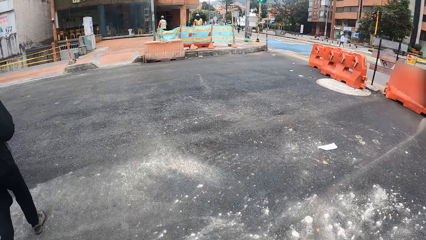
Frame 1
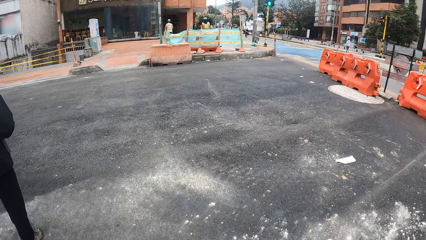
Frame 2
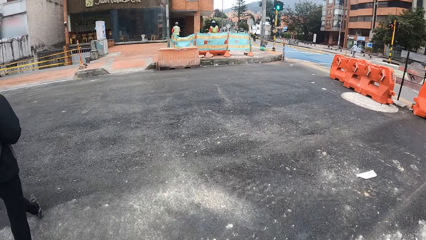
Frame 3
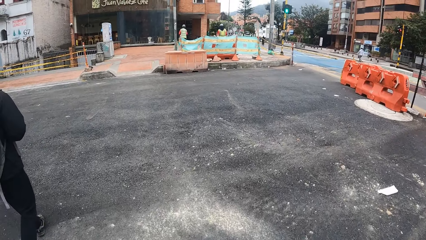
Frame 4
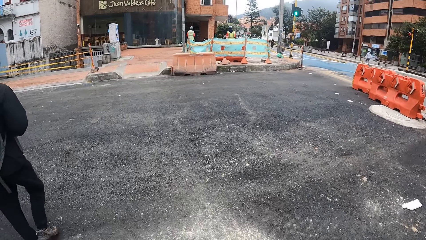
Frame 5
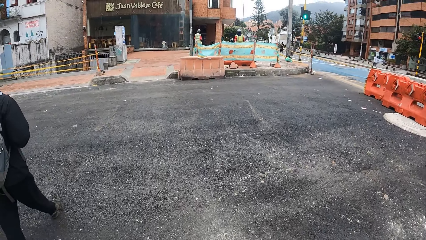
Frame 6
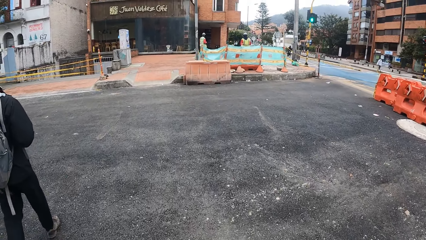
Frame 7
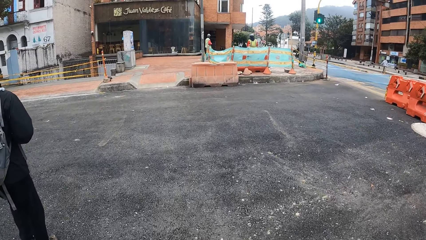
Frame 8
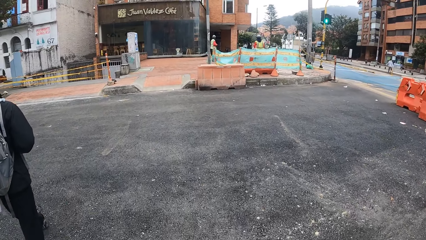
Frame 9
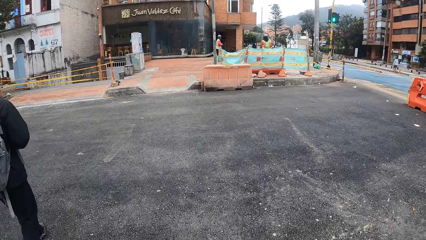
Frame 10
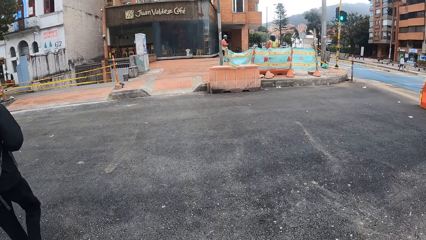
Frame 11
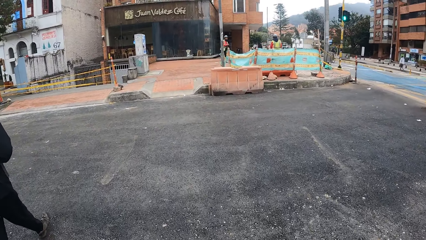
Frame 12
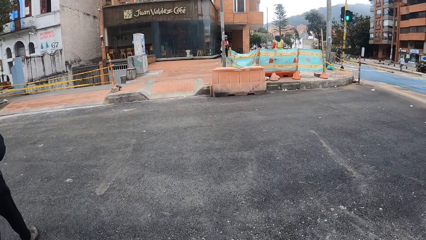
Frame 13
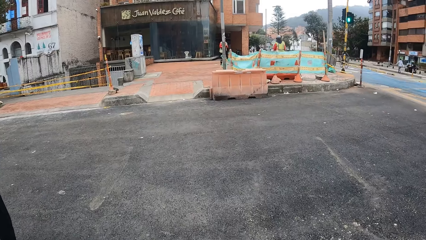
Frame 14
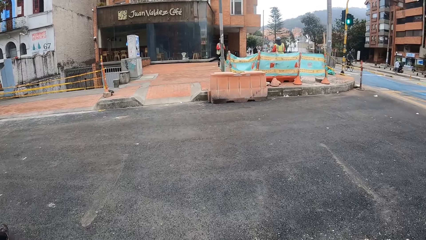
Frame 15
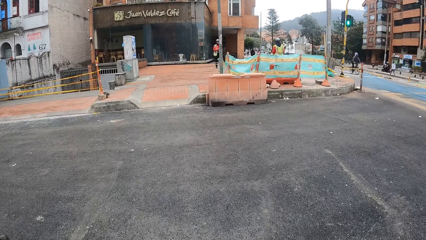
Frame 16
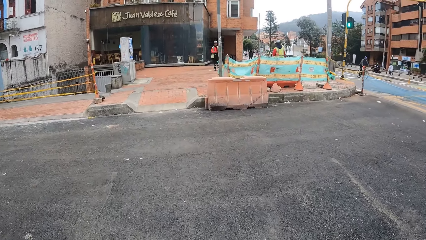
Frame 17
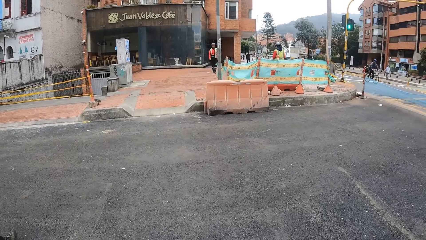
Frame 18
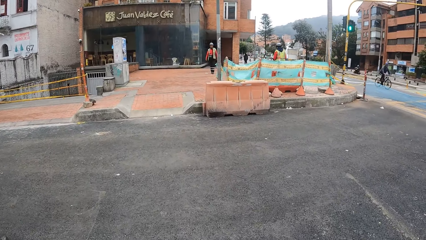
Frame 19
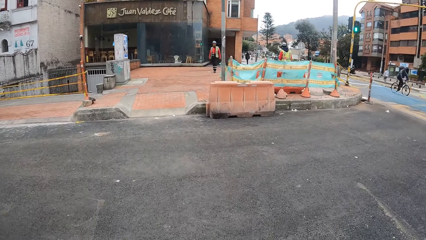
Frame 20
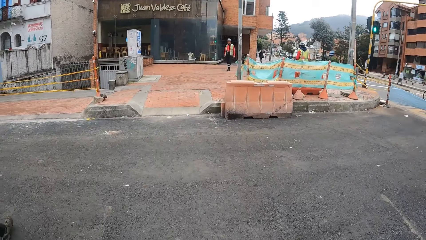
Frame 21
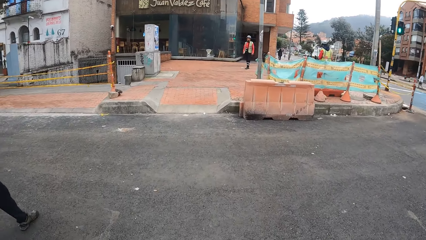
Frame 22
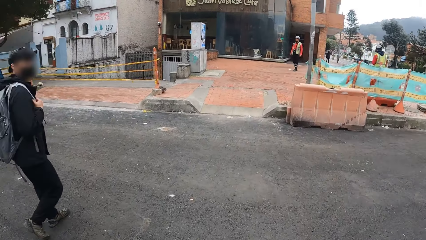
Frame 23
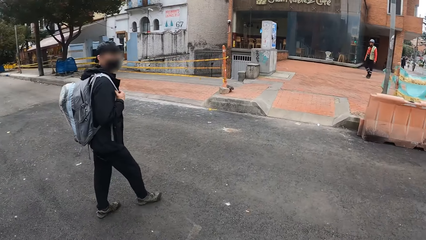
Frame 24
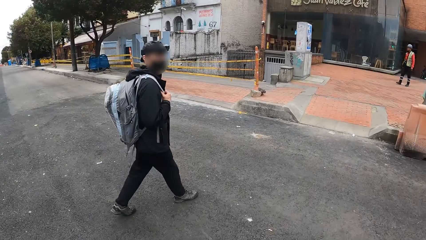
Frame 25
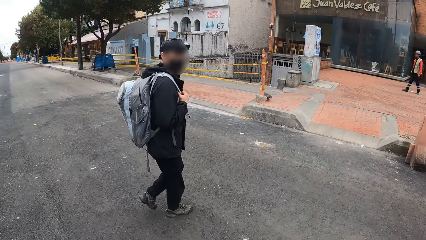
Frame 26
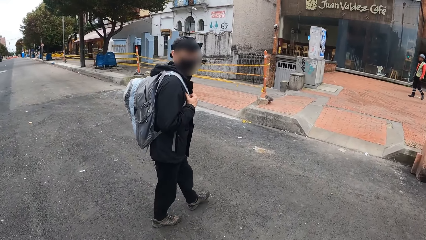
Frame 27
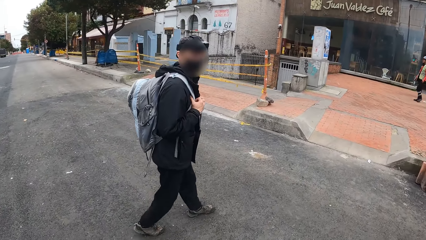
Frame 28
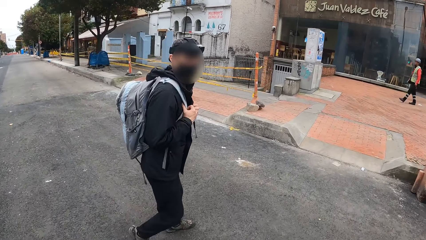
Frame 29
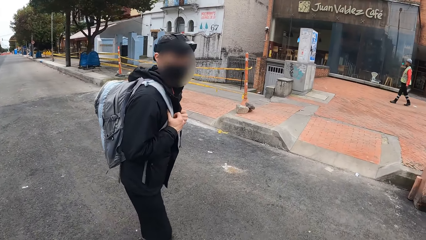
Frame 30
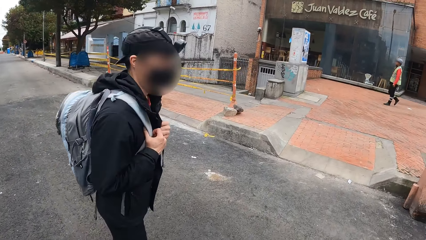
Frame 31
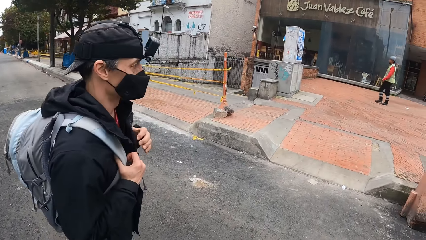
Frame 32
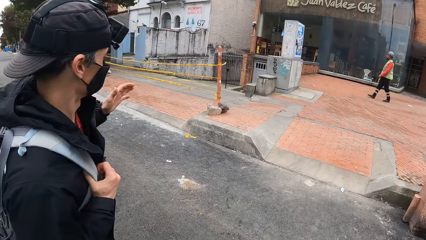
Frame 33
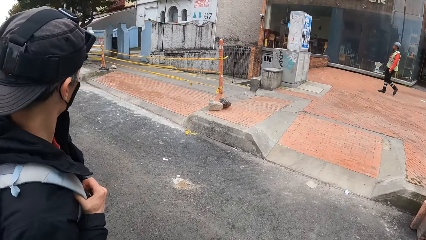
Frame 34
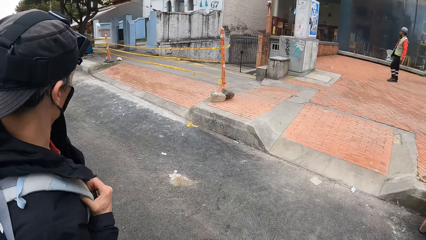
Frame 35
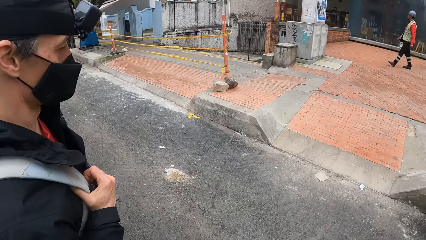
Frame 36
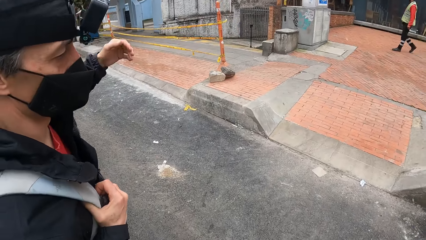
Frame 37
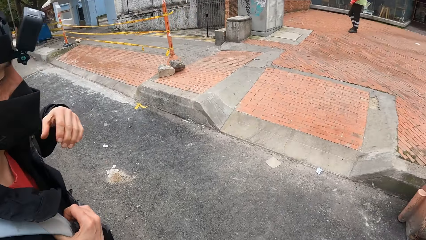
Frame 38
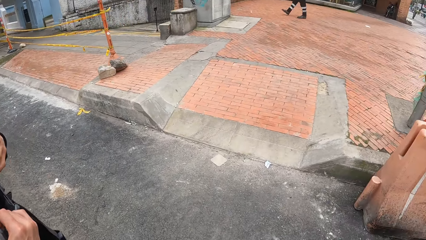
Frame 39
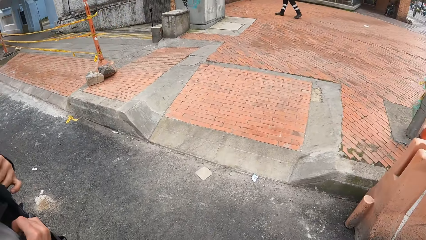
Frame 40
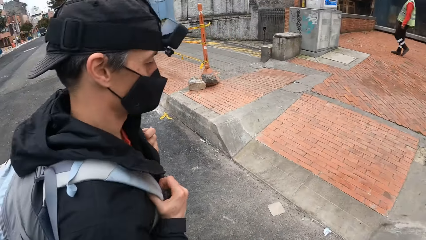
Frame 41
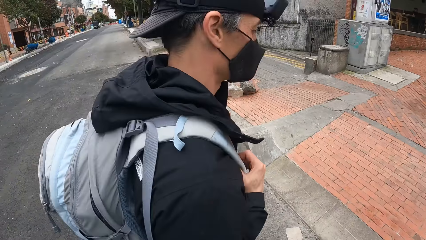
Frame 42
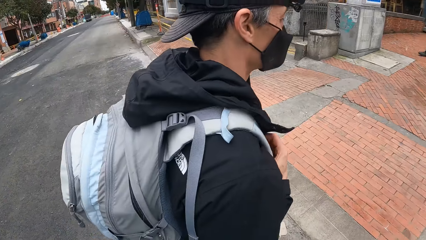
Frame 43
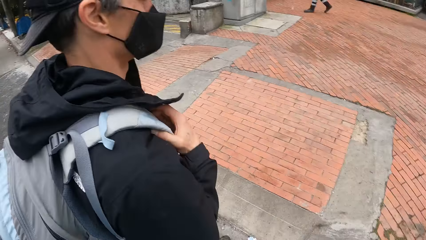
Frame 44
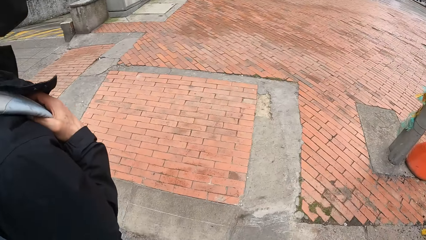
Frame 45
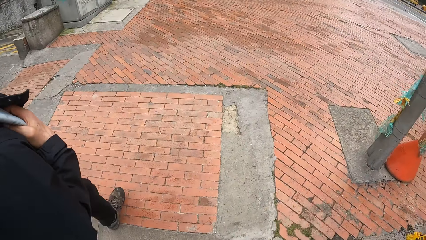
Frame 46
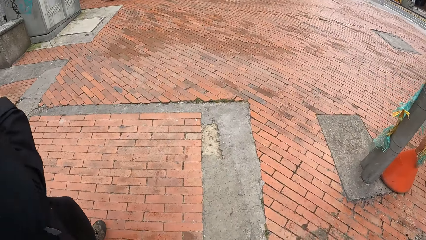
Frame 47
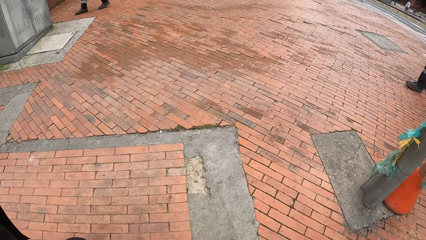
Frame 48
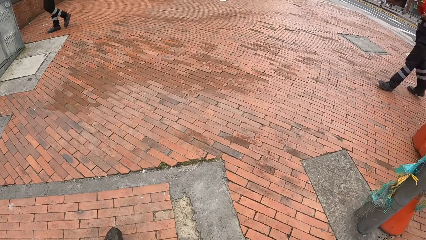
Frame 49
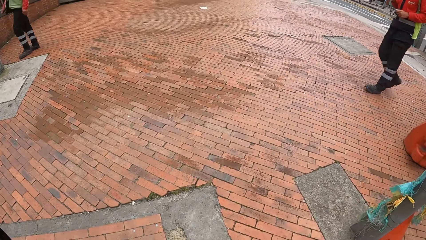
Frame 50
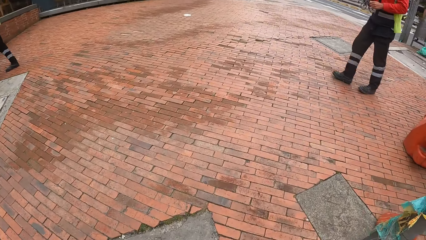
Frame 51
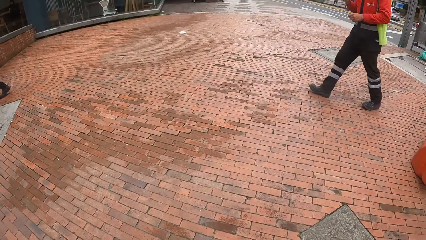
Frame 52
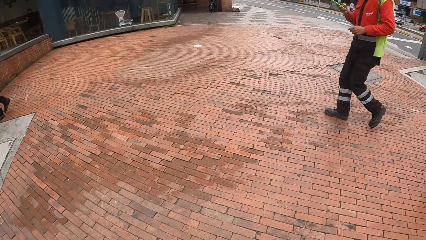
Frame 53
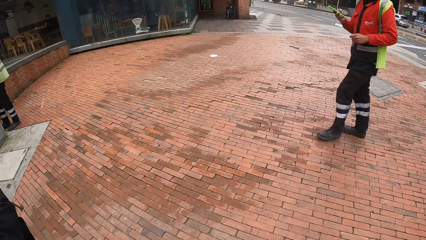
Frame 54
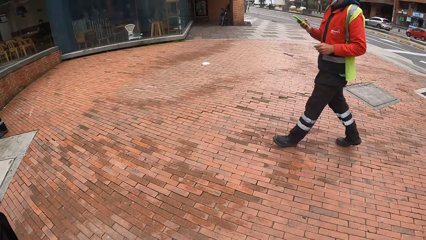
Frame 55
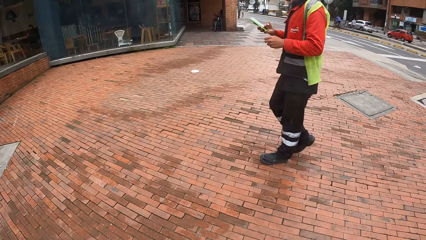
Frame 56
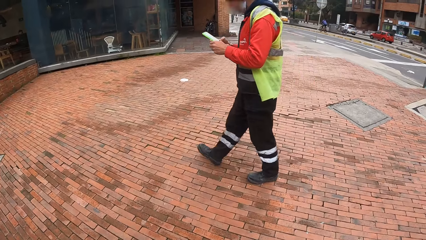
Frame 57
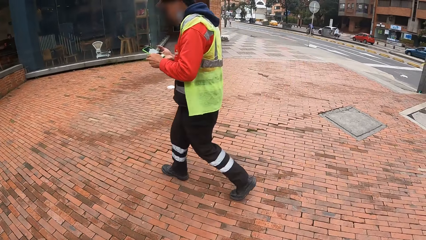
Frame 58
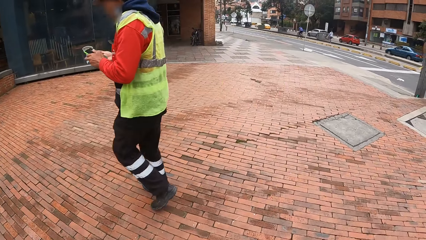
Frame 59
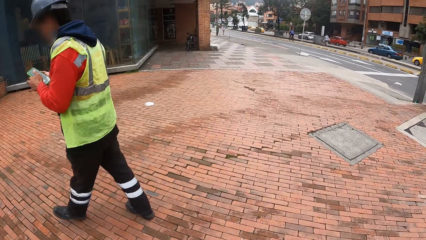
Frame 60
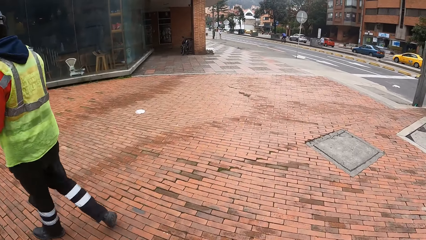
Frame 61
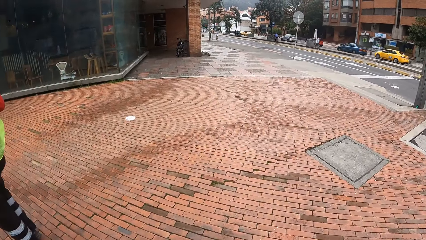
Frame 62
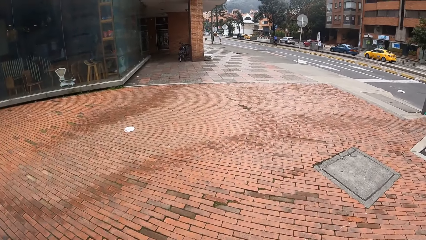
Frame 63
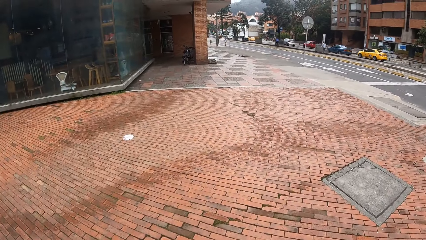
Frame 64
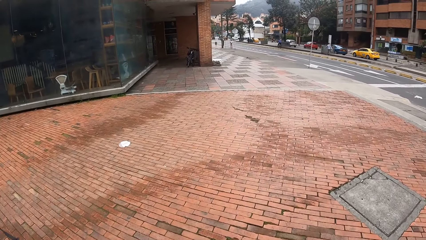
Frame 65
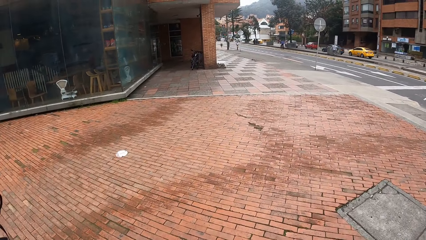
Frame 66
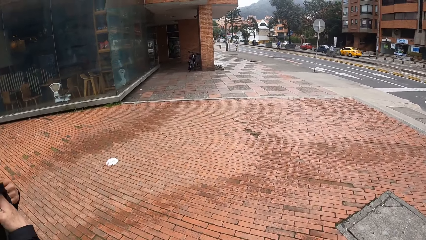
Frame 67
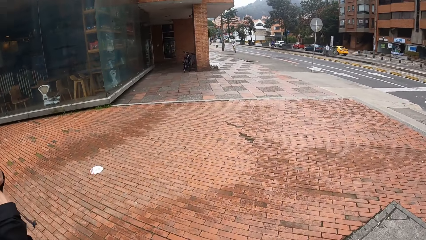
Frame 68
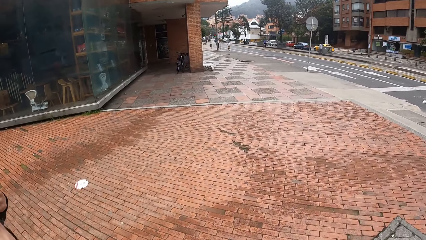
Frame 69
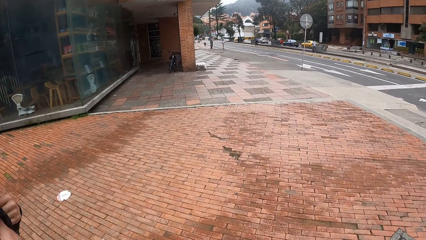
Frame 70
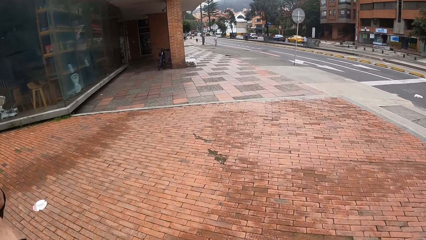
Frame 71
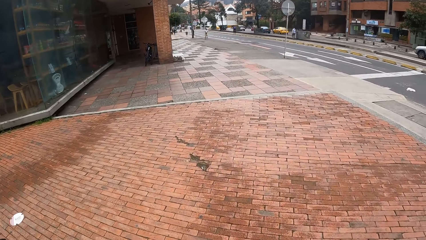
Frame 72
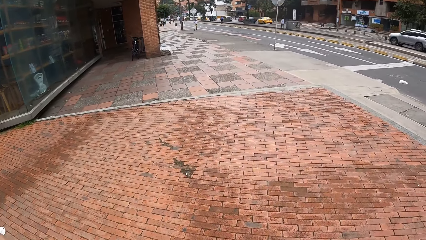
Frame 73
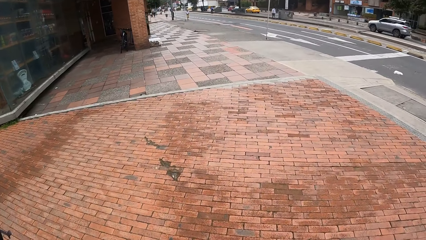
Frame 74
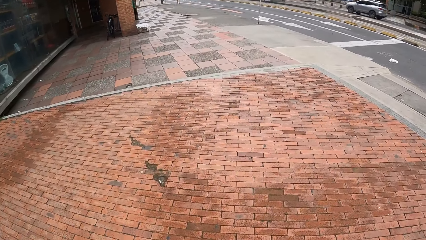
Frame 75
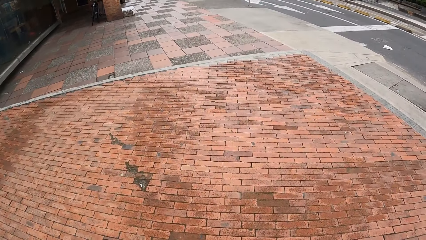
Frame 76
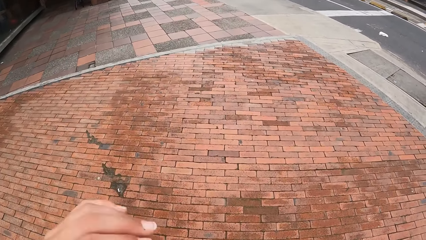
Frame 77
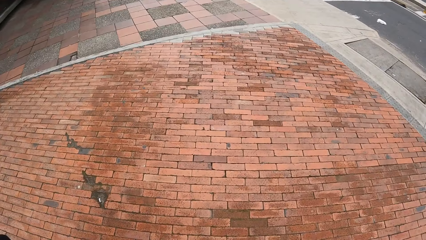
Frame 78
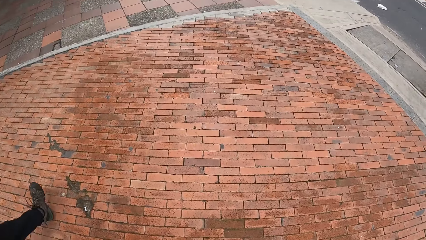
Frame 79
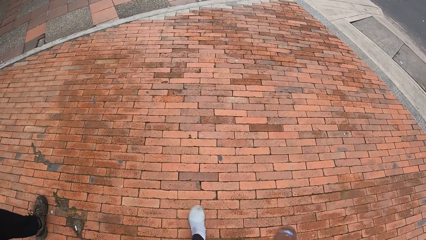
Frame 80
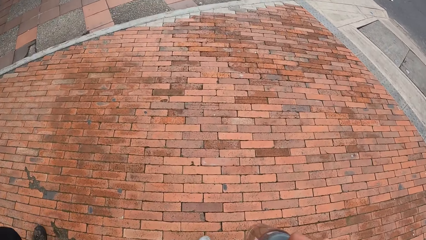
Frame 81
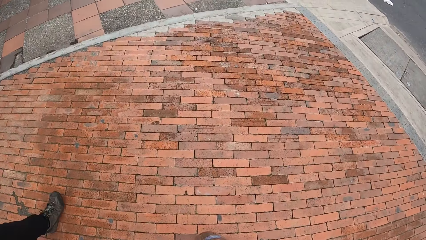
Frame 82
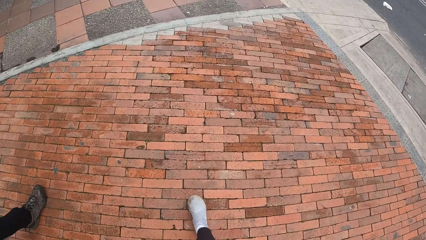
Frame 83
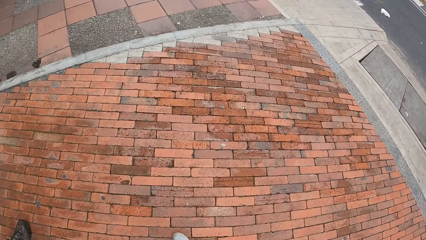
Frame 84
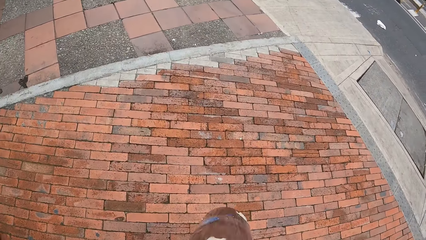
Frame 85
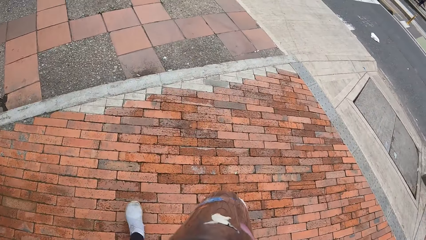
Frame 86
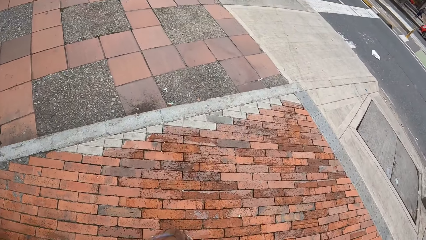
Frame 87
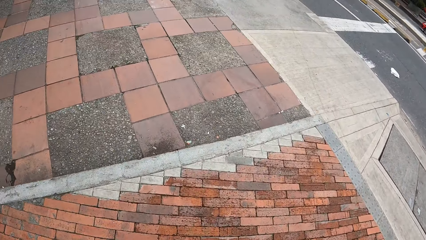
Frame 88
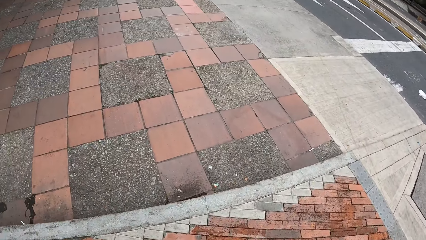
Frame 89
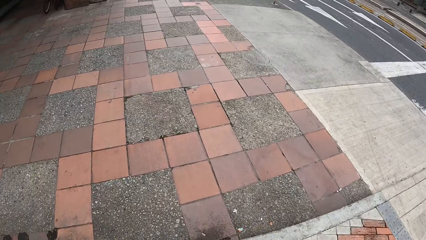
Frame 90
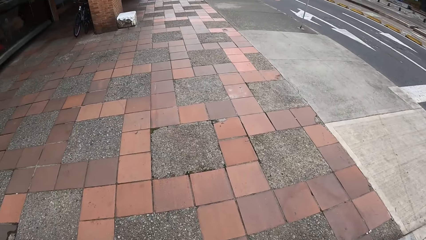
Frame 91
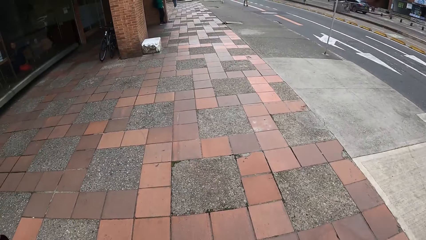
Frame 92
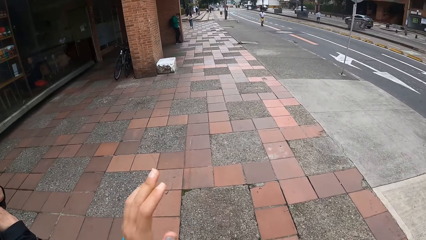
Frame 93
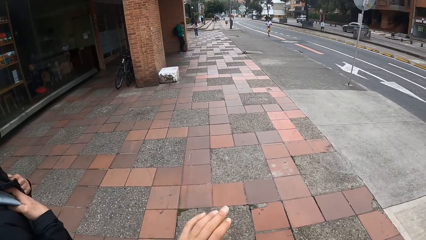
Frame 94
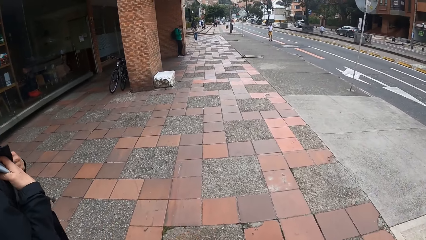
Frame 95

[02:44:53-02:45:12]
The camera wearer crosses the road. They interact with the man. Another man holds the phone with both hands. The other man operates the phone with his hands.
